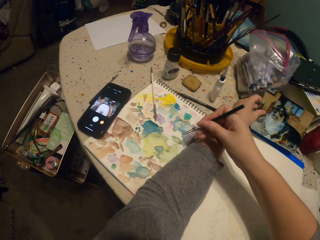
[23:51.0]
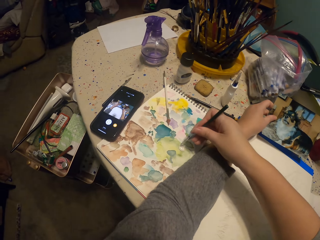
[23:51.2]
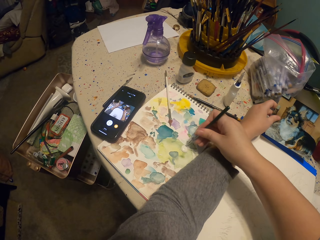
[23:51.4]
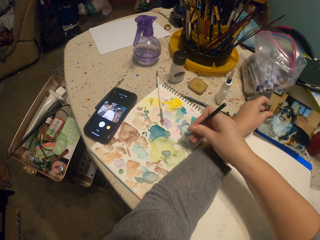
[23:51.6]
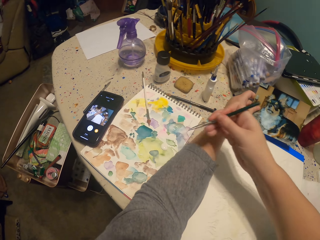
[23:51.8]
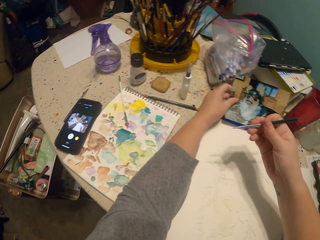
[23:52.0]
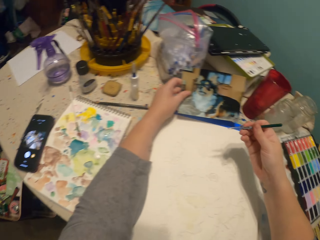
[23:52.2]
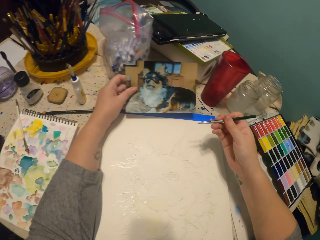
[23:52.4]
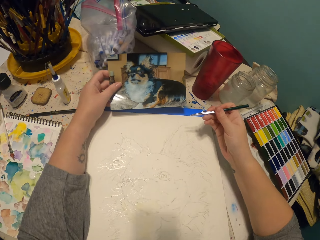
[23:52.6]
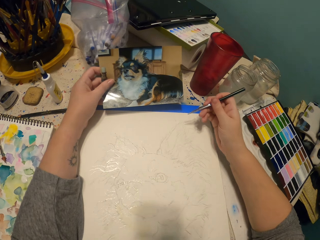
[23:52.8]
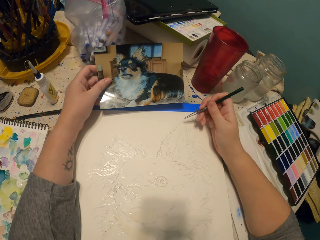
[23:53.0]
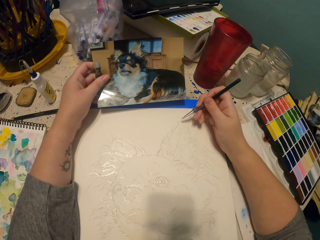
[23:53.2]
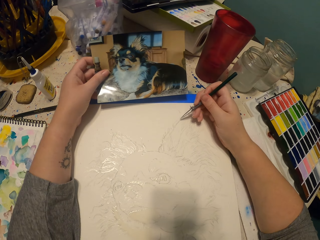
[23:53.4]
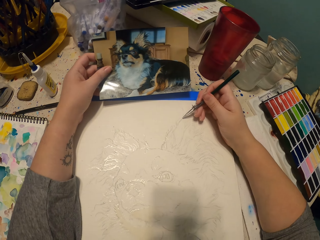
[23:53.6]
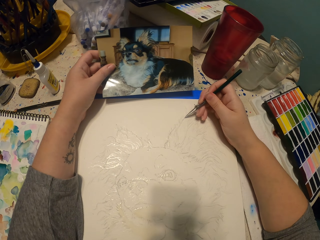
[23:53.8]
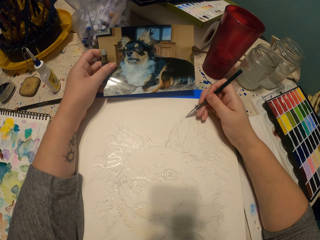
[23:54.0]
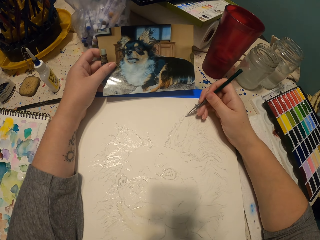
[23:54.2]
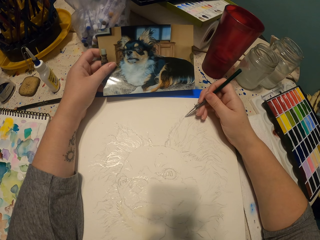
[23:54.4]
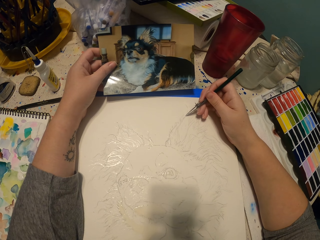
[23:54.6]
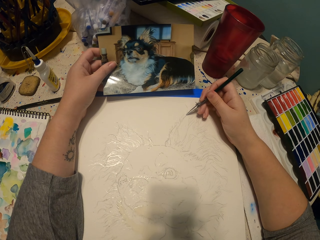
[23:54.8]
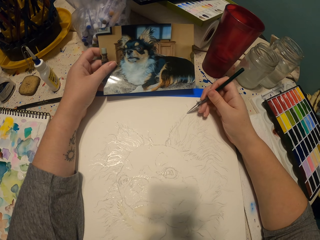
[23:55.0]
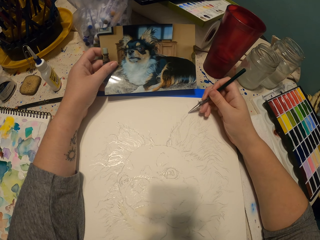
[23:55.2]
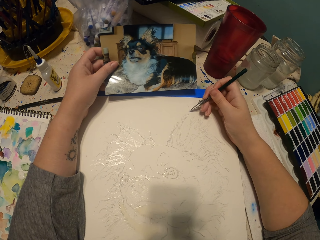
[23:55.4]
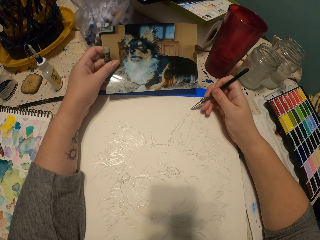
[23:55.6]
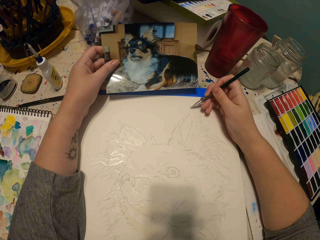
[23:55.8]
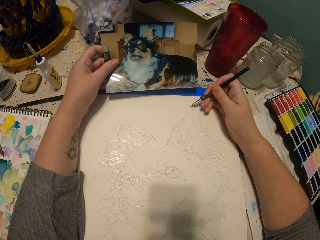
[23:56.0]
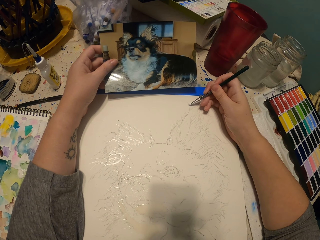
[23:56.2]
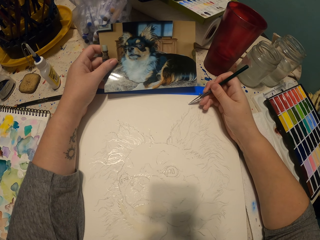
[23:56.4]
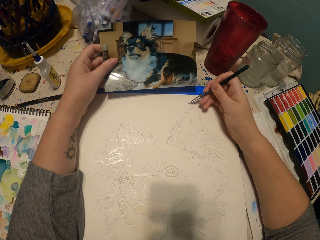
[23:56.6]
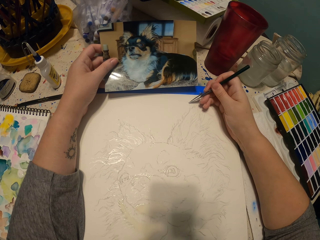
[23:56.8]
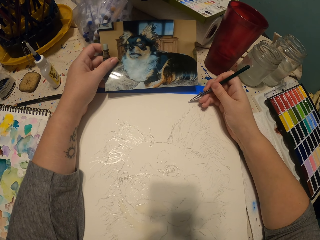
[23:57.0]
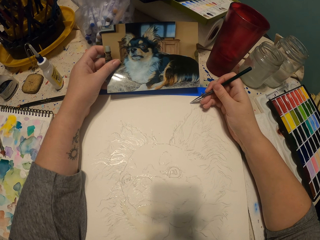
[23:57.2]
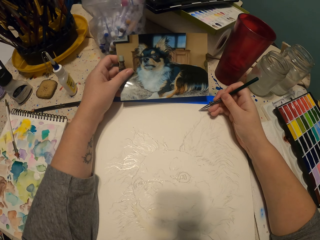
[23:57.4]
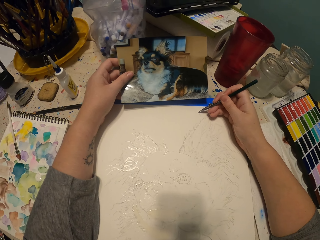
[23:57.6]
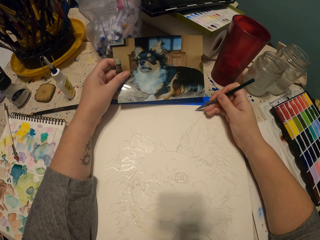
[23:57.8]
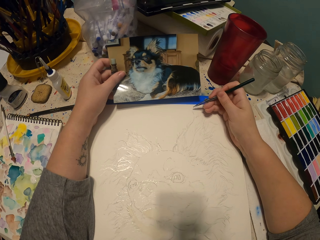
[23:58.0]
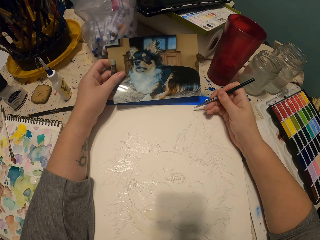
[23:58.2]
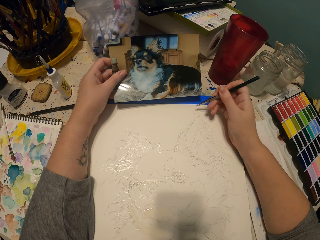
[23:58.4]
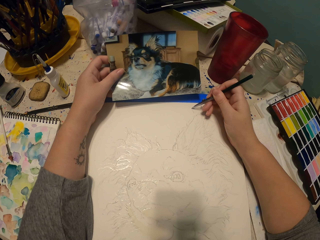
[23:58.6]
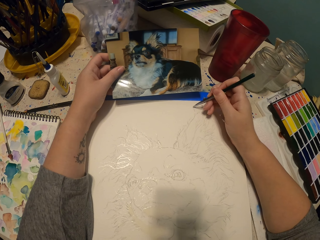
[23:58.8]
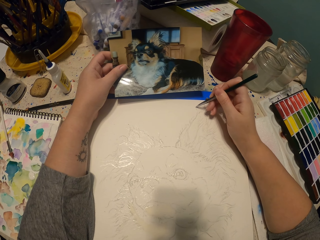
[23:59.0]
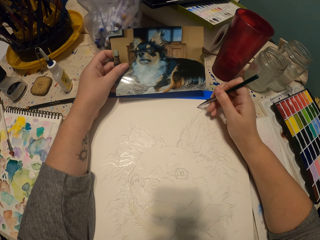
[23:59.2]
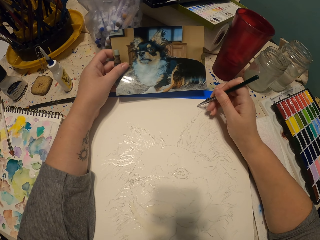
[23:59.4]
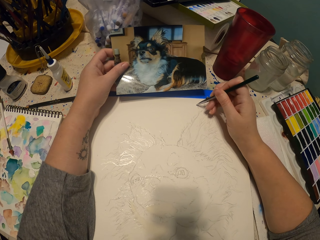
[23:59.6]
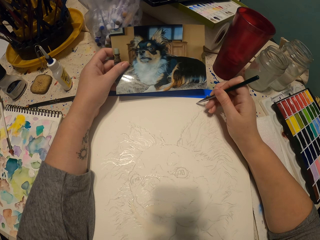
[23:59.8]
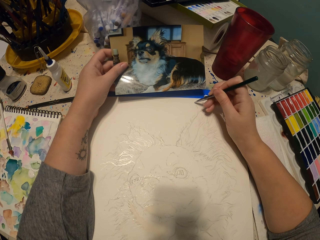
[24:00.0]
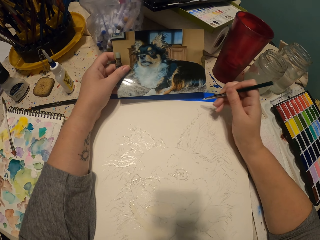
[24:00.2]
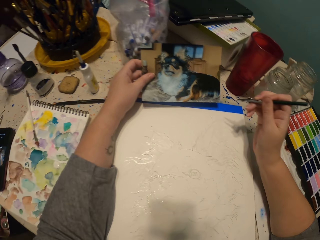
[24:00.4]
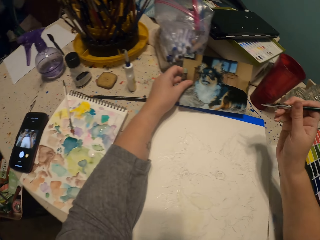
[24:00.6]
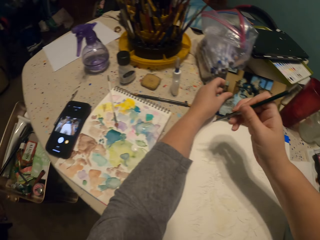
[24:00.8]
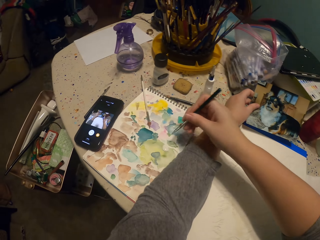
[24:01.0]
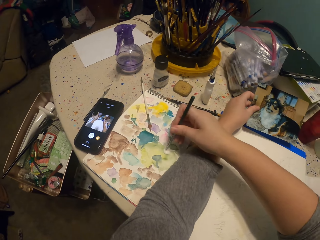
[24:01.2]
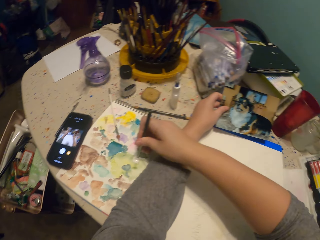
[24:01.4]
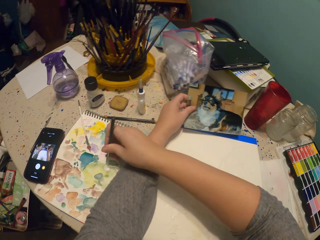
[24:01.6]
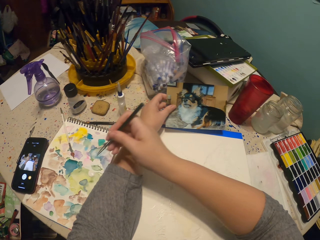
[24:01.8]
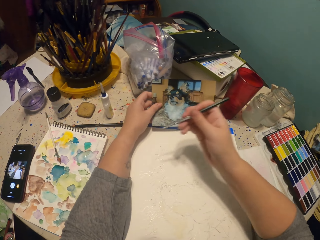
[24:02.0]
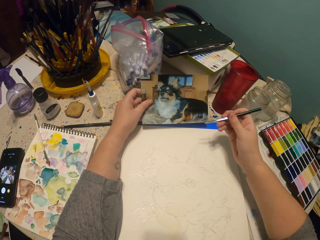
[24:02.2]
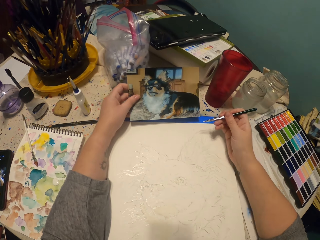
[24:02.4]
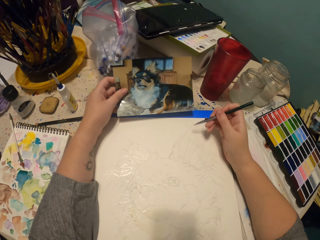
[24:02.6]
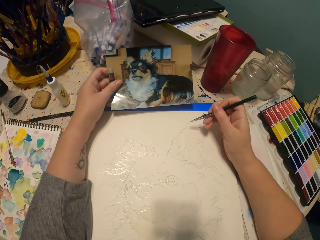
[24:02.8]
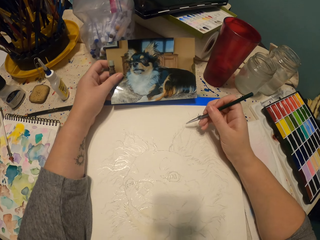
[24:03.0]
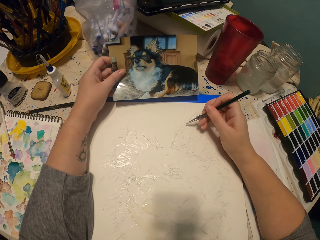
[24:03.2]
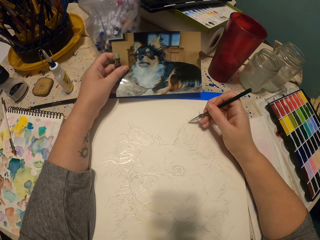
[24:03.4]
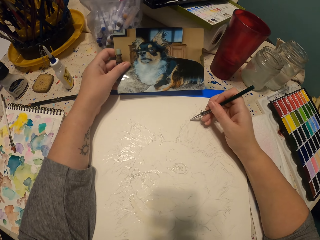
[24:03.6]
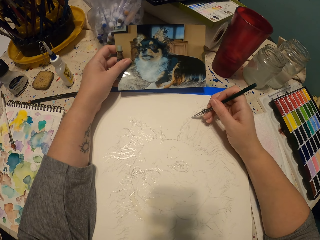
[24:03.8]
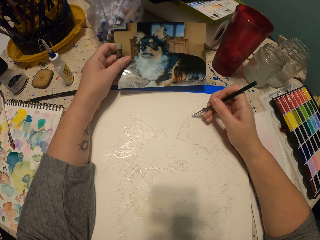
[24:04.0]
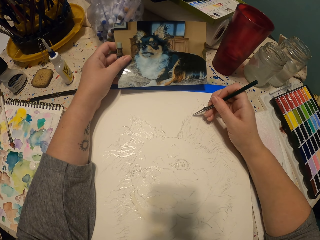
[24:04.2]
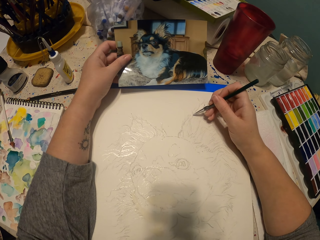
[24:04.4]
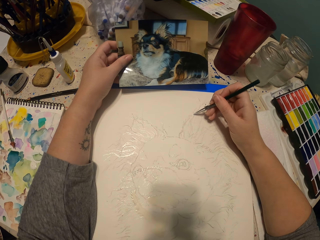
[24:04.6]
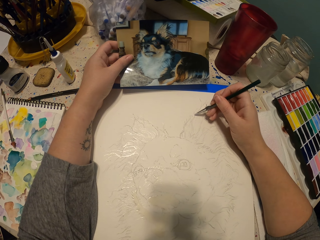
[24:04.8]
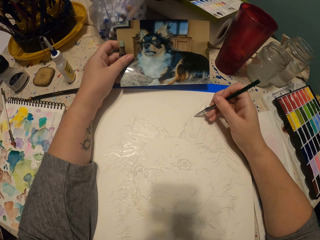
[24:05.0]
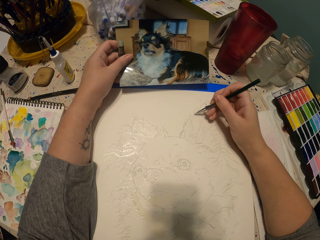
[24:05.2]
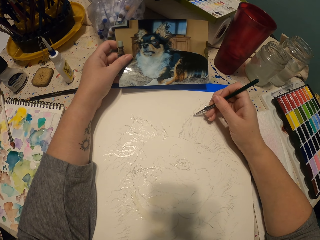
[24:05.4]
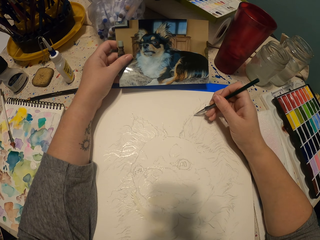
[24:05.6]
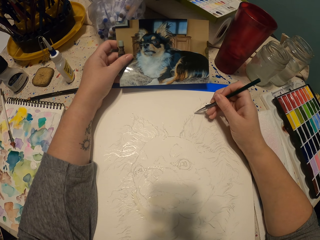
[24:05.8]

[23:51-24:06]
The camera wearer dips the drawing pen in water paint. They lift their hands up. They sketch an ear of the dog on a piece of paper. They lift their hands up, dip the drawing pen in the water paint and sketch an ear of the dog on the piece of paper.

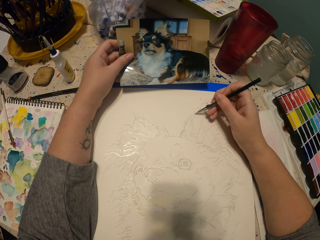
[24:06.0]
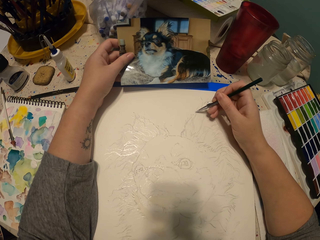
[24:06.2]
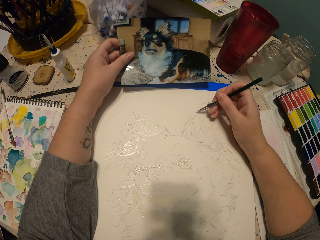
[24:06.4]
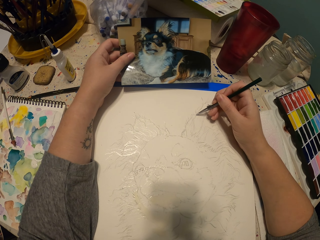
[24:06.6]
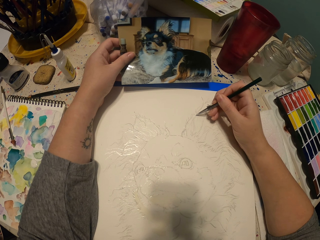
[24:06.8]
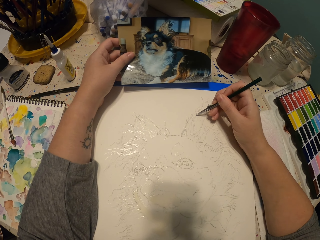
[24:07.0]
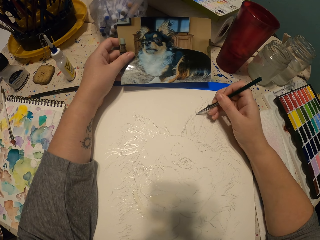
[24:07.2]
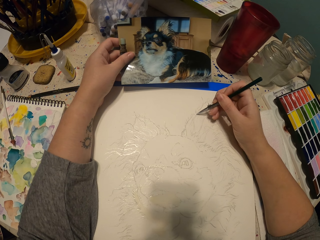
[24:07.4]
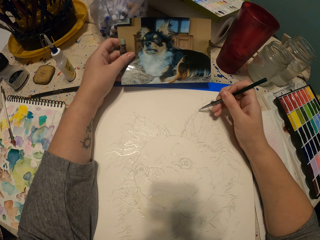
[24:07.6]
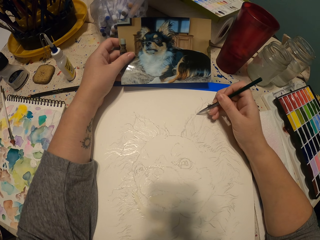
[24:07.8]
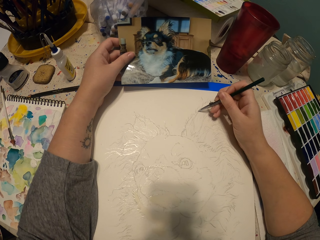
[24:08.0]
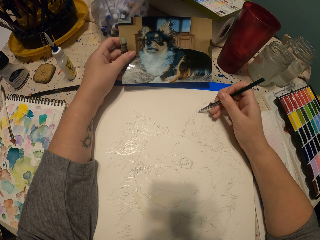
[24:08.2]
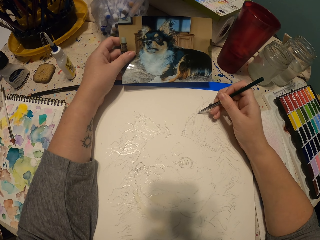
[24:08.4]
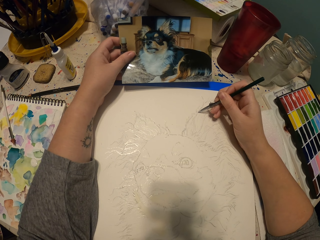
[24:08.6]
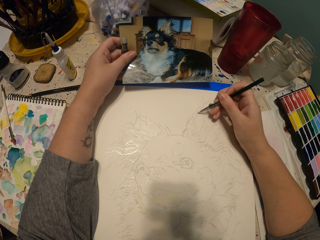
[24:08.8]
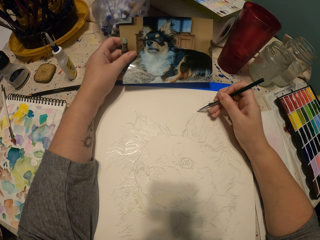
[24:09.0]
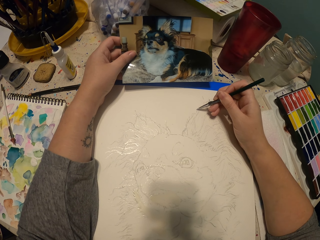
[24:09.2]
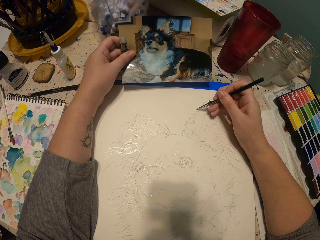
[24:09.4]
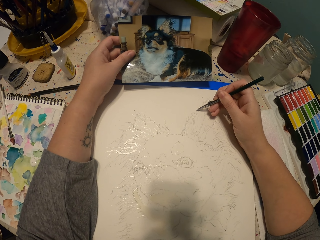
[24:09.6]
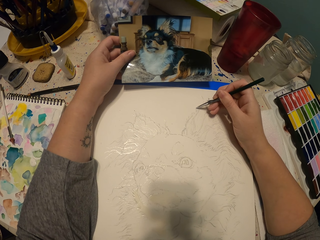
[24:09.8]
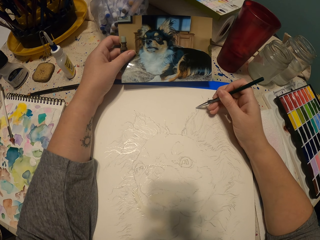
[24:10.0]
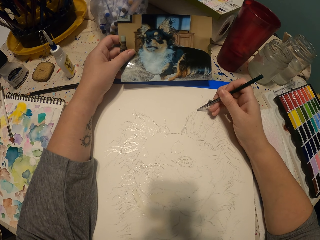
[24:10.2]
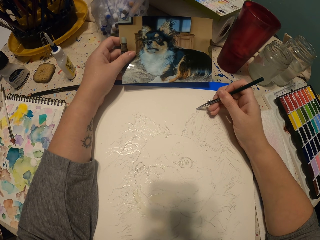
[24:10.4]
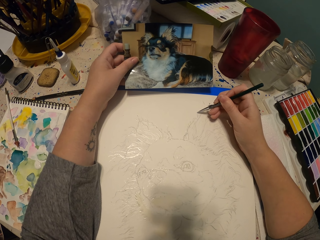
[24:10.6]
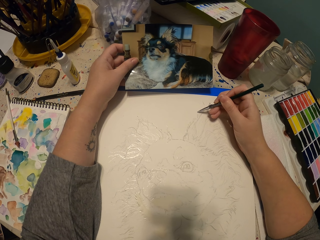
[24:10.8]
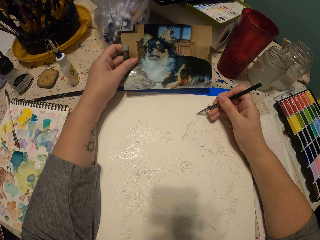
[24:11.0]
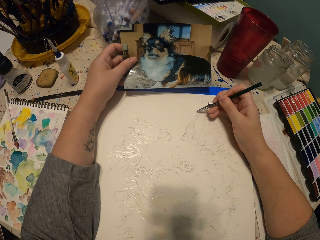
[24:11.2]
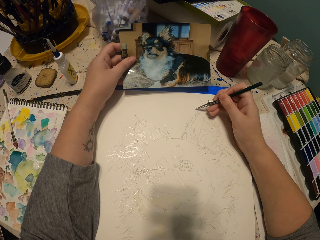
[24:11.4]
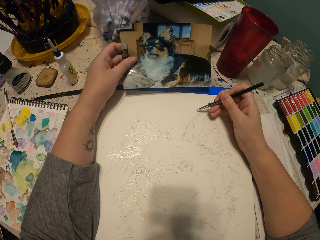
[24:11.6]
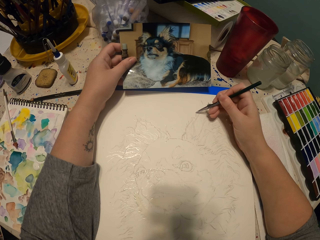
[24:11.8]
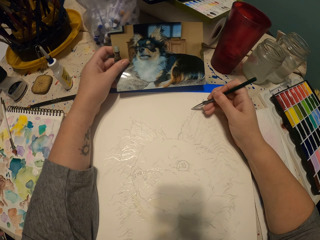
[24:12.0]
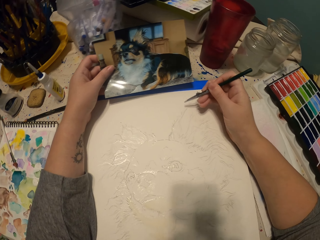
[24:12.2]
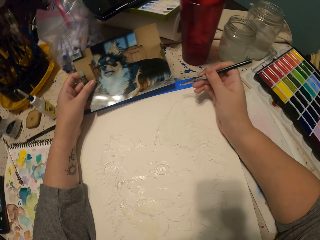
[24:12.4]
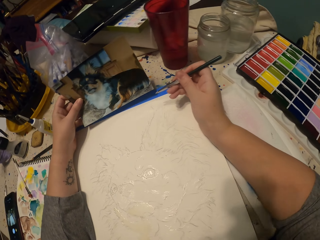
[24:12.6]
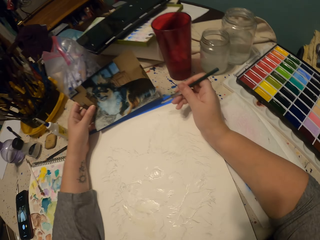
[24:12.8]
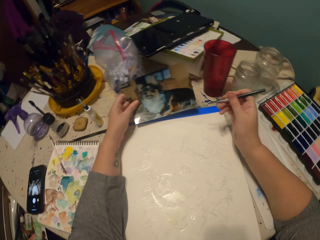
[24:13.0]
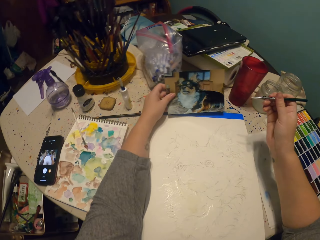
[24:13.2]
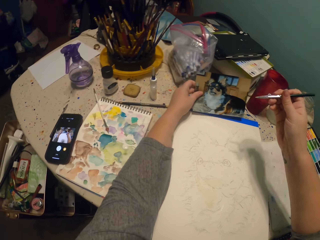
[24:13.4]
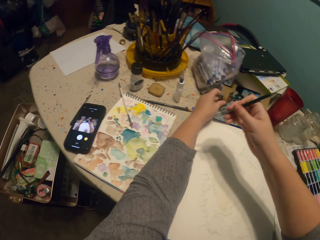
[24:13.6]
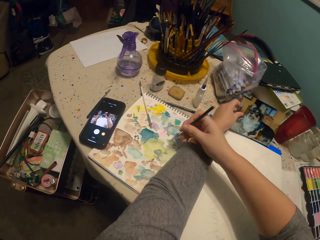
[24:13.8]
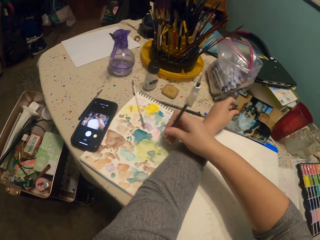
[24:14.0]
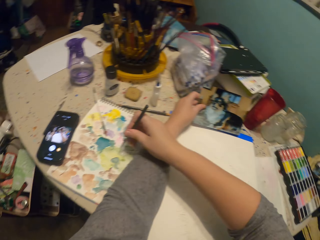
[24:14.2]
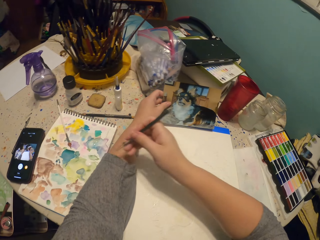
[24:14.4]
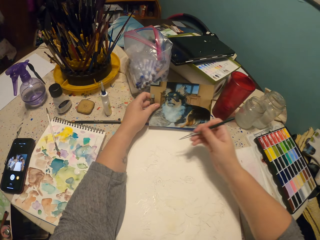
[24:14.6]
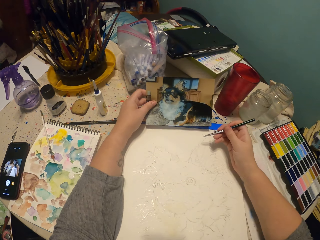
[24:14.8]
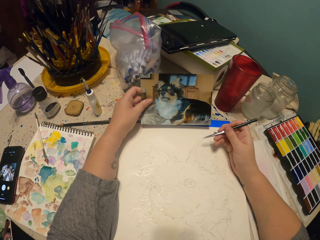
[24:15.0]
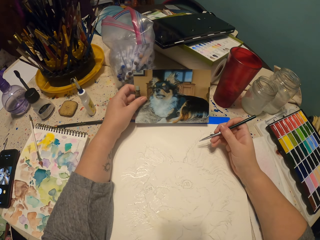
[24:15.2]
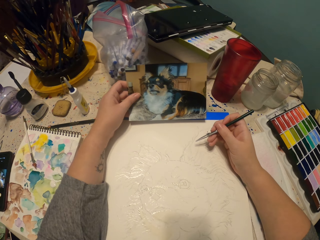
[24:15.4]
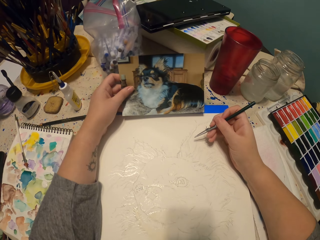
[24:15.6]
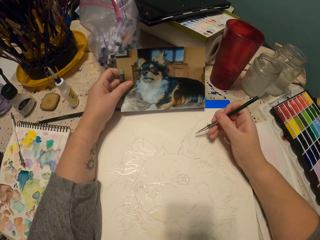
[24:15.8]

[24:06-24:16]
The camera wearer dips the drawing pen in the water paint. They lift hands up. They sketch an ear of the dog on a piece of paper.
